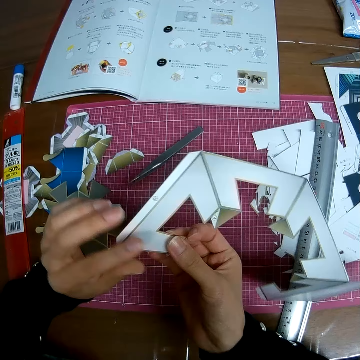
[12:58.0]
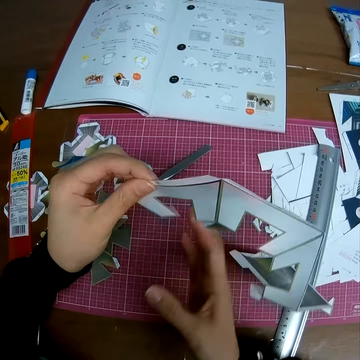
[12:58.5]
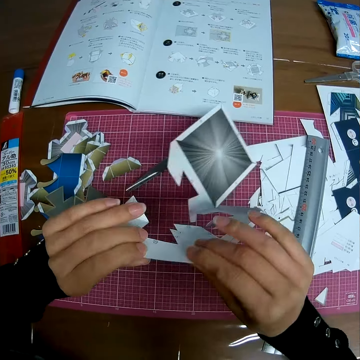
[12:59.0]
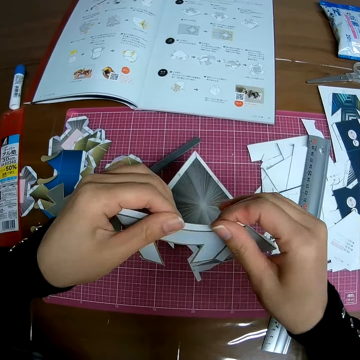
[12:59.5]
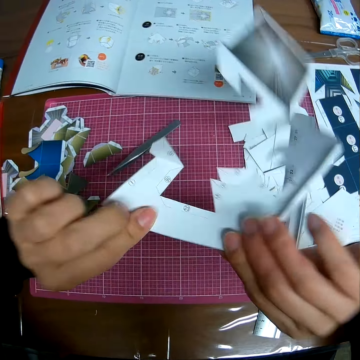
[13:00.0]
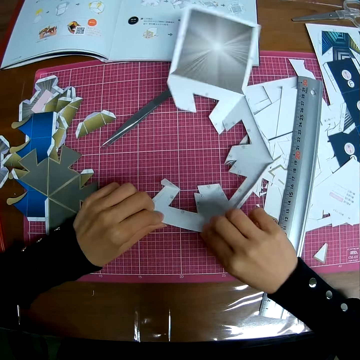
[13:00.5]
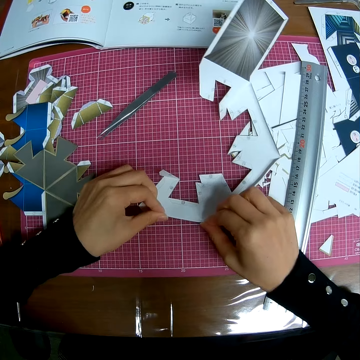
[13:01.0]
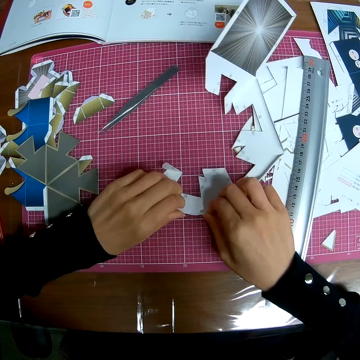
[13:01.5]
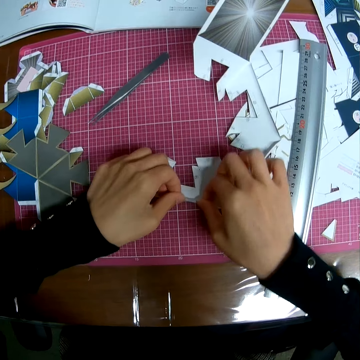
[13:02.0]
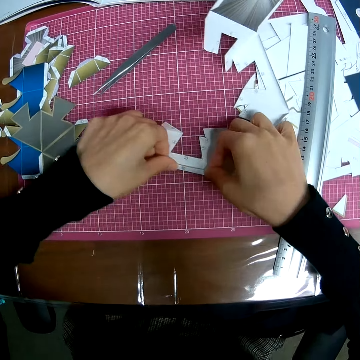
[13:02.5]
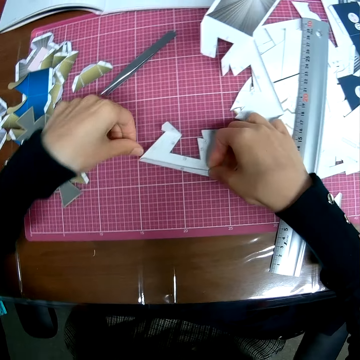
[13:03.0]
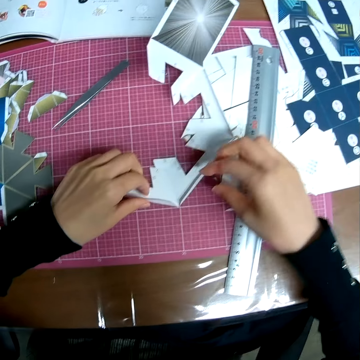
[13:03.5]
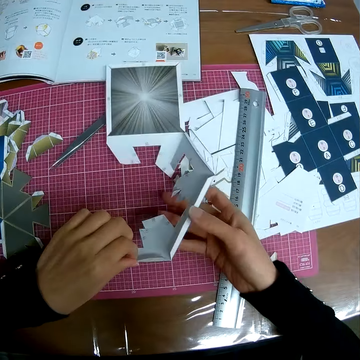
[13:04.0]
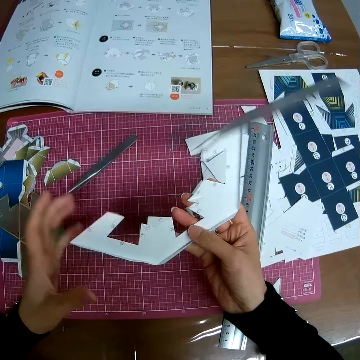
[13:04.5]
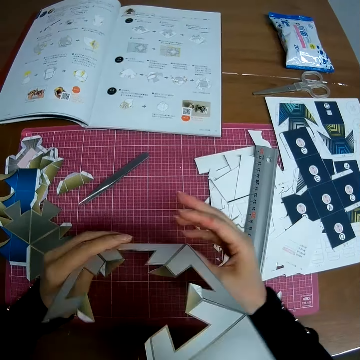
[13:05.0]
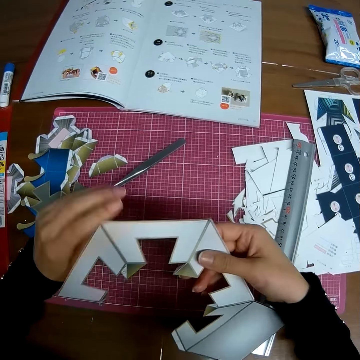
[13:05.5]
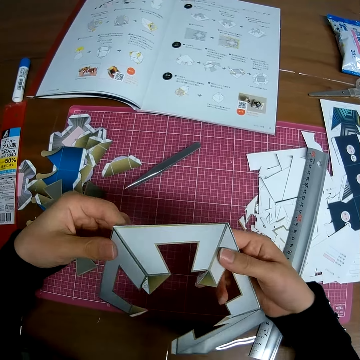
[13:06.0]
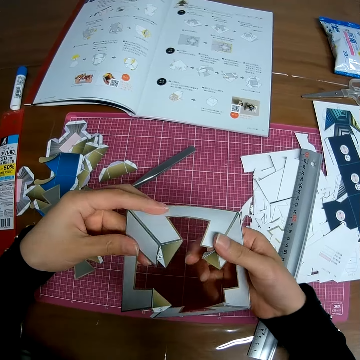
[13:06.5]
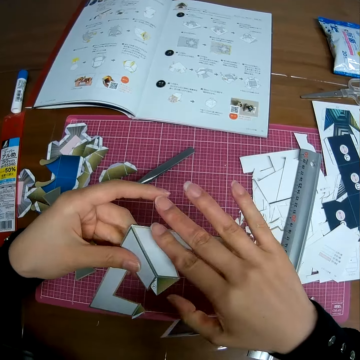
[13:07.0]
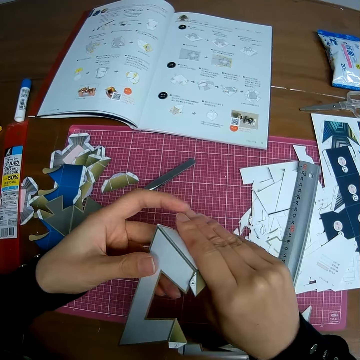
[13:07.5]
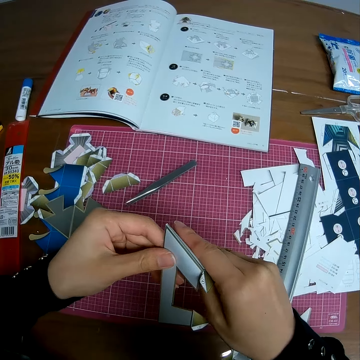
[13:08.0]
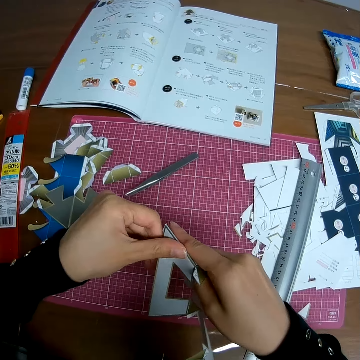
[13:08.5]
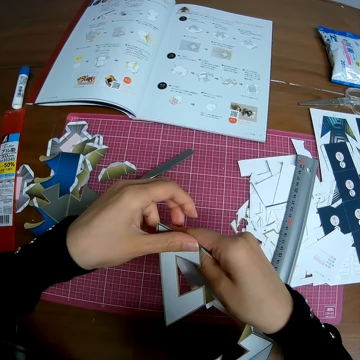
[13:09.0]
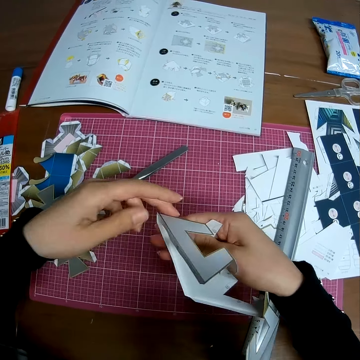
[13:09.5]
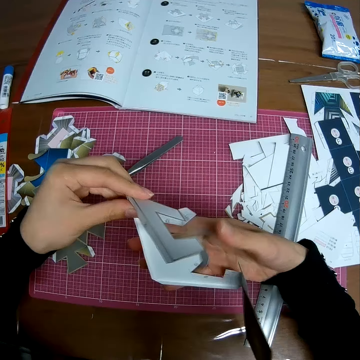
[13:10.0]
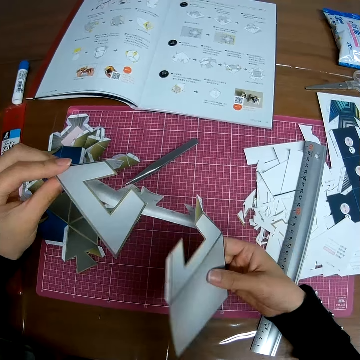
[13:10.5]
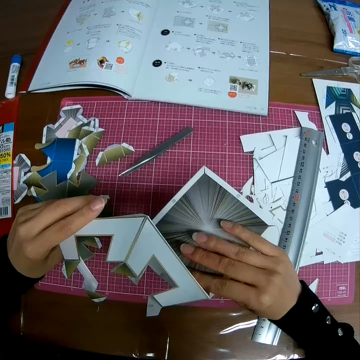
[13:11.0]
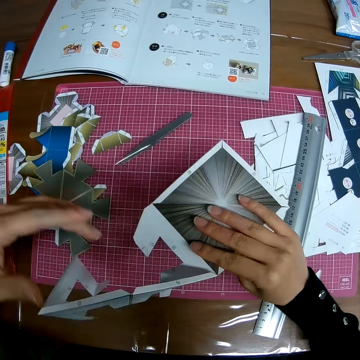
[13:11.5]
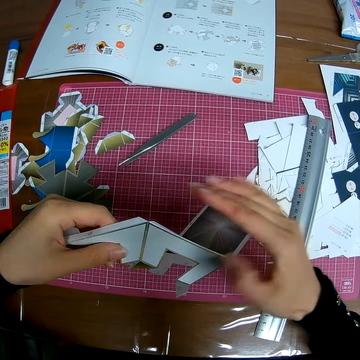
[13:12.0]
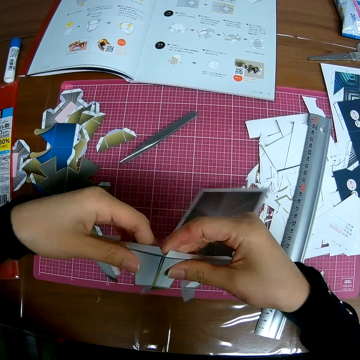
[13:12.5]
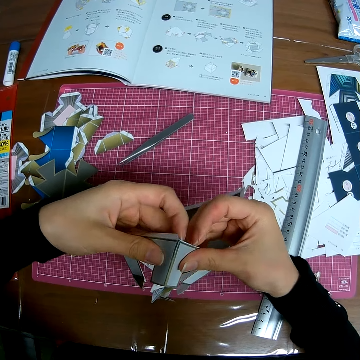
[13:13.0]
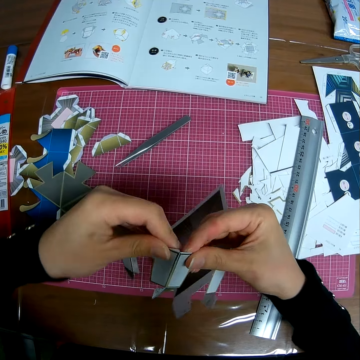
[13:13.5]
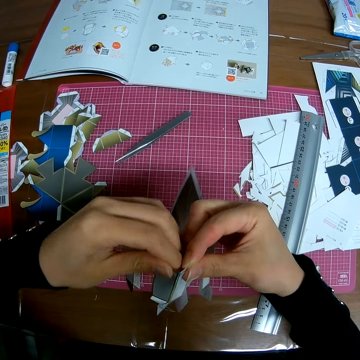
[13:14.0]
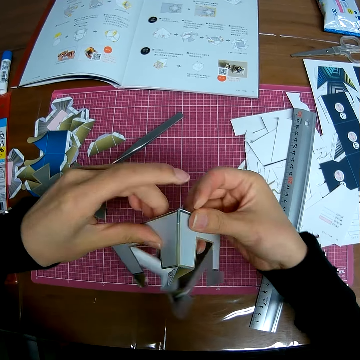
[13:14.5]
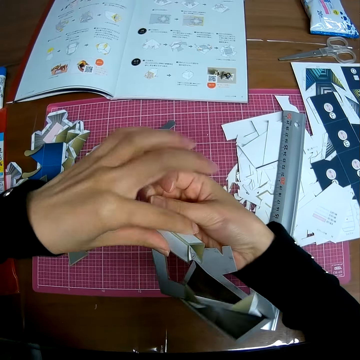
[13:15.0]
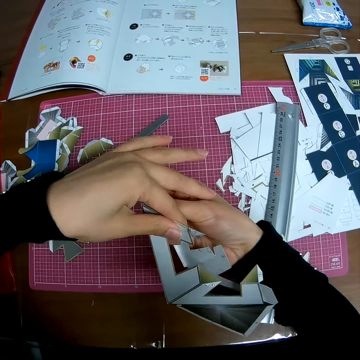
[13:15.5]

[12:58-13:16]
The camera wearer places the craft sheet on the self healing cutting mat. They flip the paper model. They adjust the craft sheet on the self healing cutting mat. They fold the paper model.

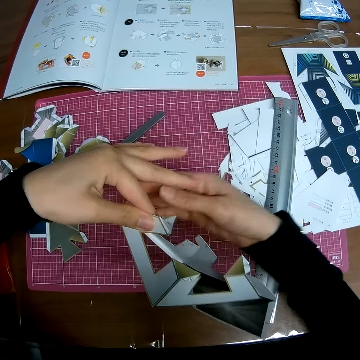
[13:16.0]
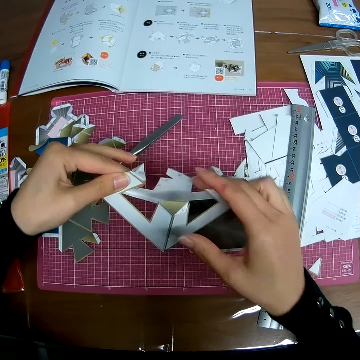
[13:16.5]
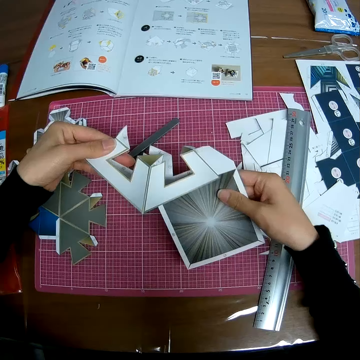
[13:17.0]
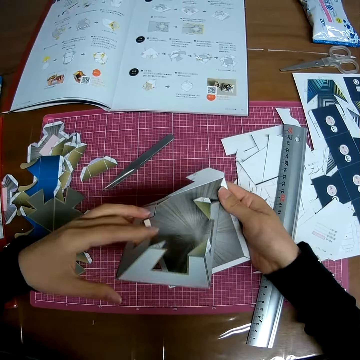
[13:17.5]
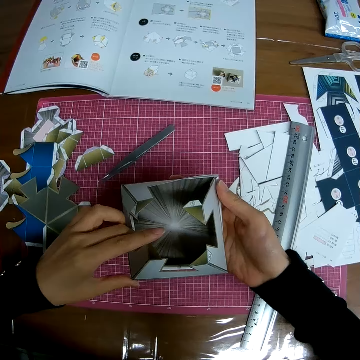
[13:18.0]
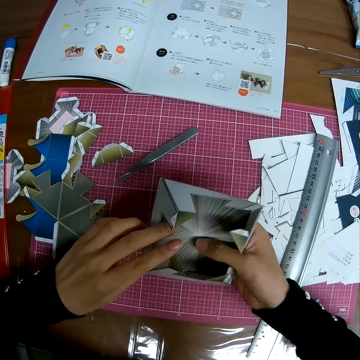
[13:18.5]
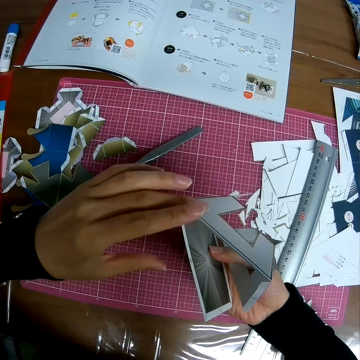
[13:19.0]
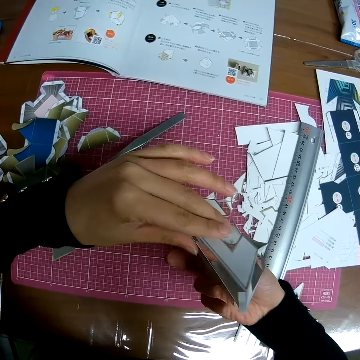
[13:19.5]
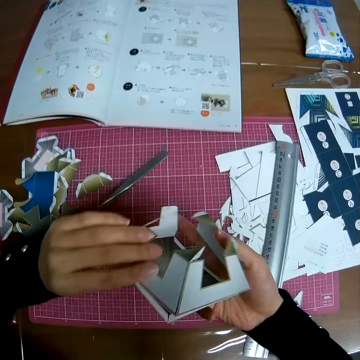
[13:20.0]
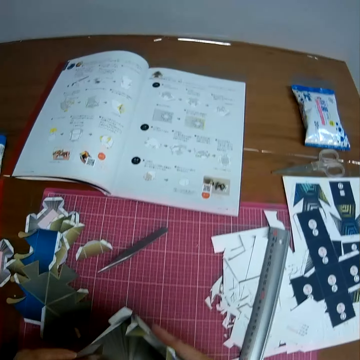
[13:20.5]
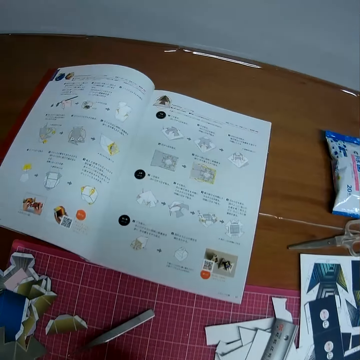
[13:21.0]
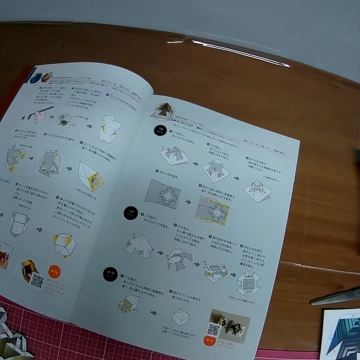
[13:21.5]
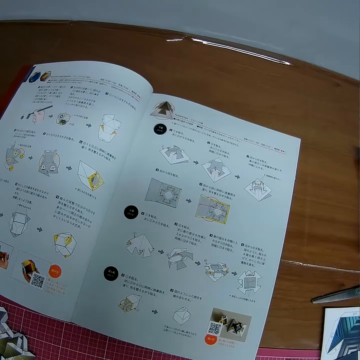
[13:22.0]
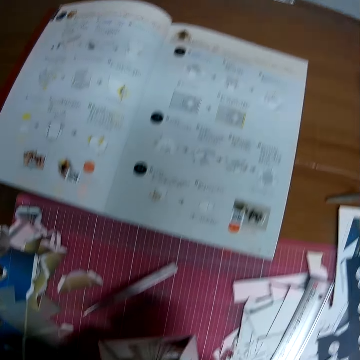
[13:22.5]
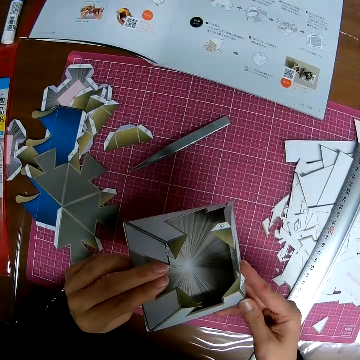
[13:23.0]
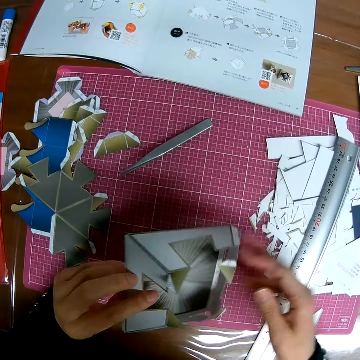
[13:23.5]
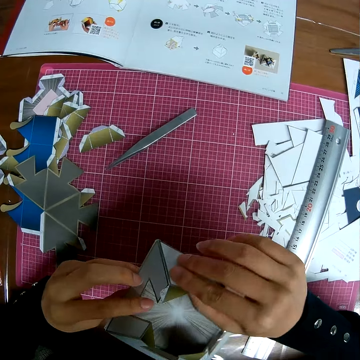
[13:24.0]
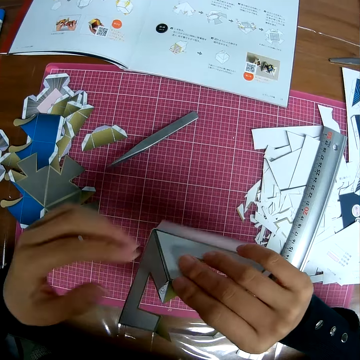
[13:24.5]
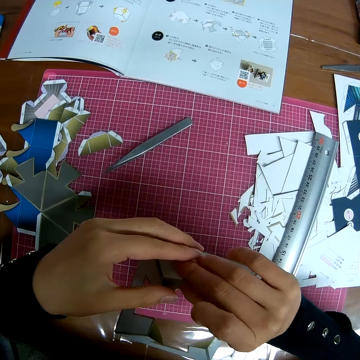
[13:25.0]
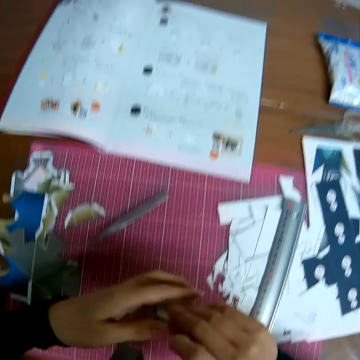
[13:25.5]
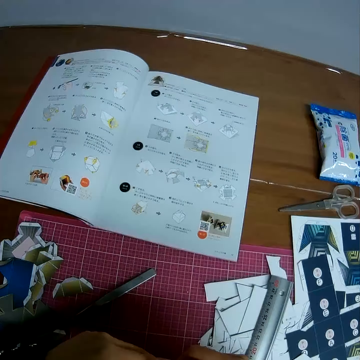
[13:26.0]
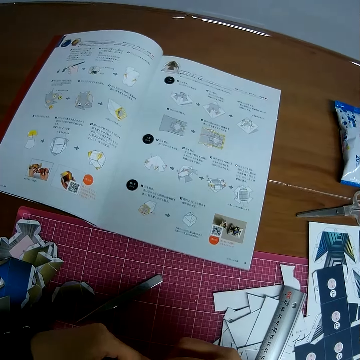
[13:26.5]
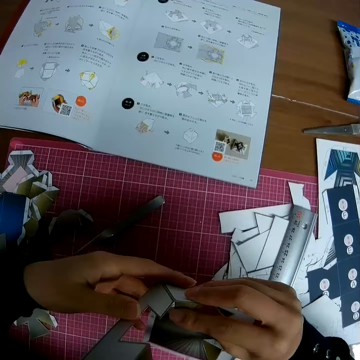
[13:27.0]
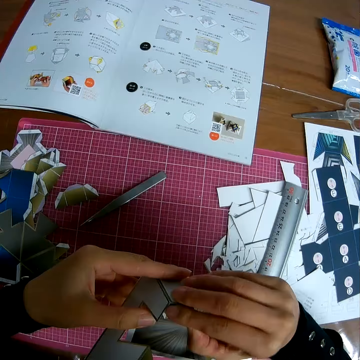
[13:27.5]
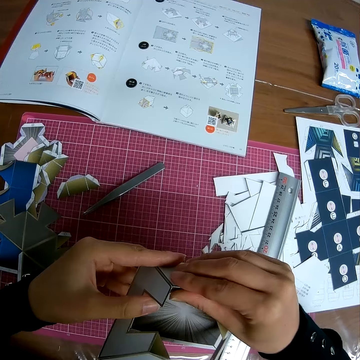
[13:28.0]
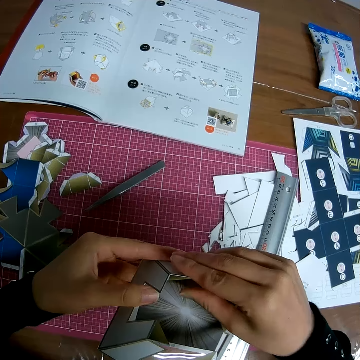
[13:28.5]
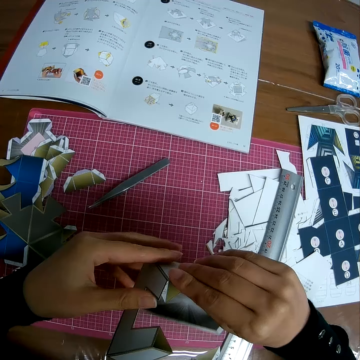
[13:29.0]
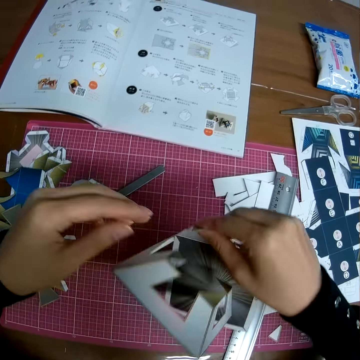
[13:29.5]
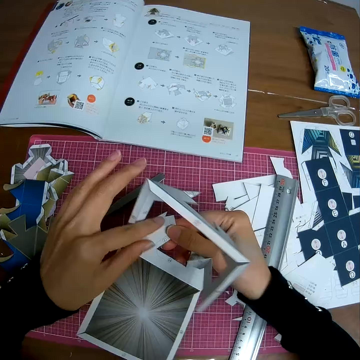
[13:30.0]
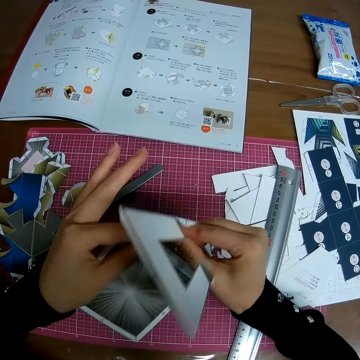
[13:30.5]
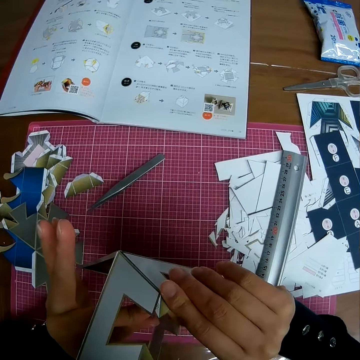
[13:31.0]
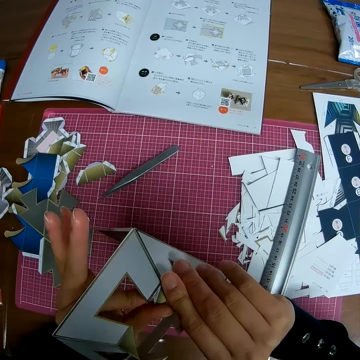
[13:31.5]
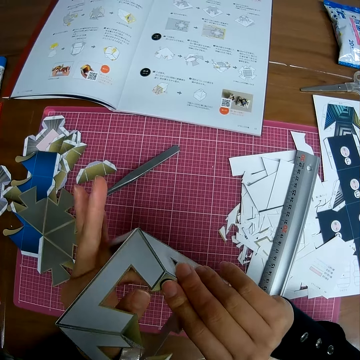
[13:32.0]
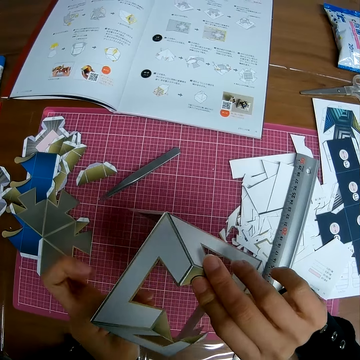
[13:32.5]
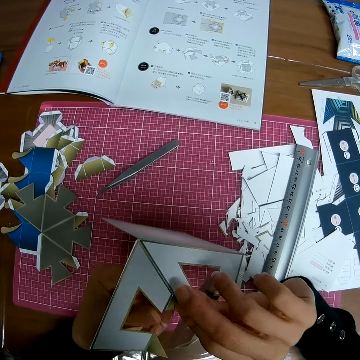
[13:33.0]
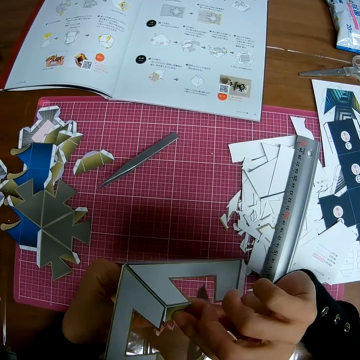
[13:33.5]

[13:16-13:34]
The camera wearer reads from the book on the table. He adjusts the craft sheet on the self healing cutting mat. He reads from the book on the table. He adjusts the craft sheet in his hand. He folds the paper model.

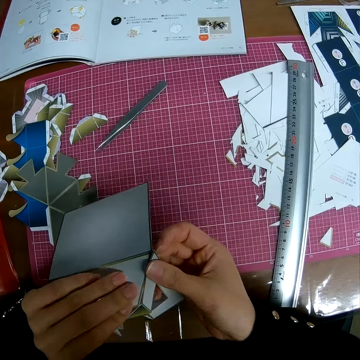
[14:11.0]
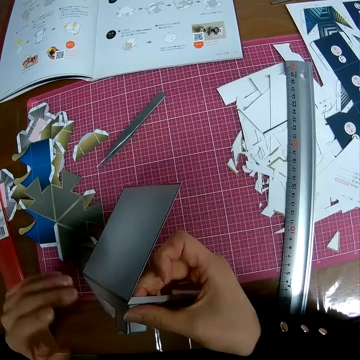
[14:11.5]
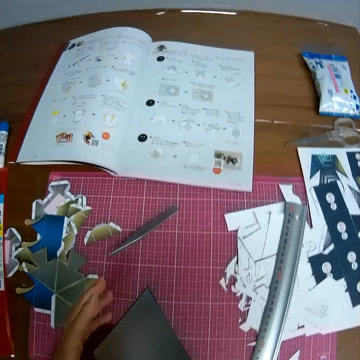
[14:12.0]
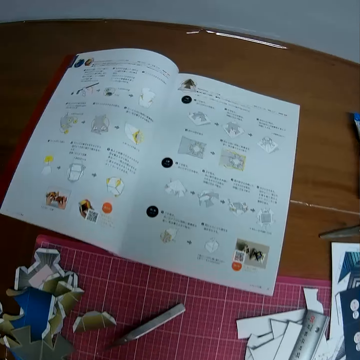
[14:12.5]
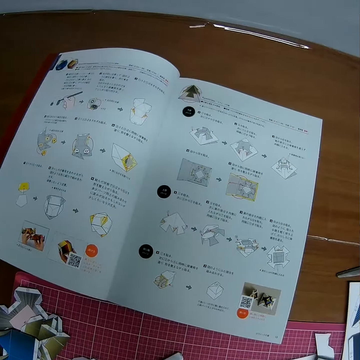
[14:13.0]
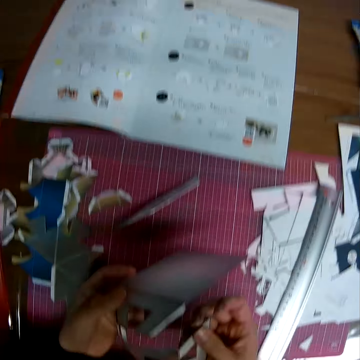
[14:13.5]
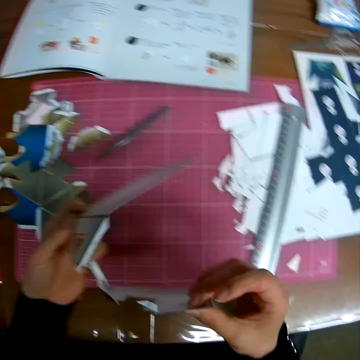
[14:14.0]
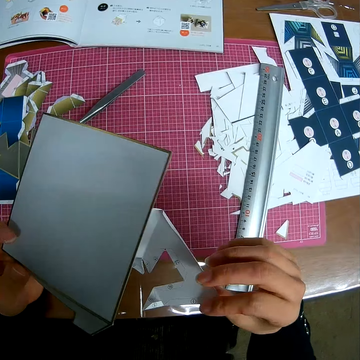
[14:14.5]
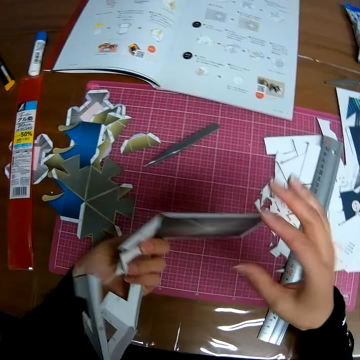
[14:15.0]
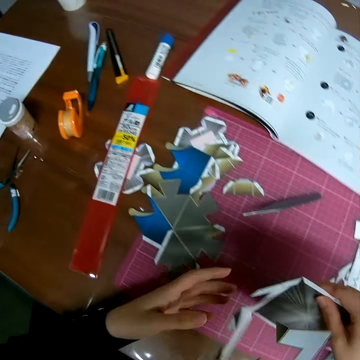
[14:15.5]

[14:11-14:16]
The camera wearer reads from a book on the table. He adjusts the paper craft in his hand.
